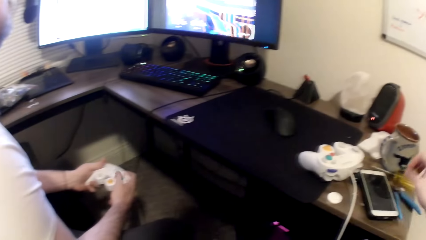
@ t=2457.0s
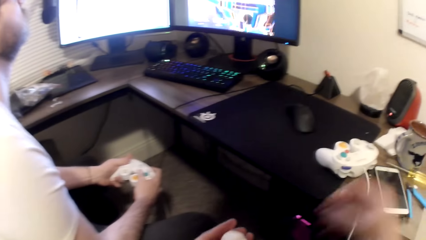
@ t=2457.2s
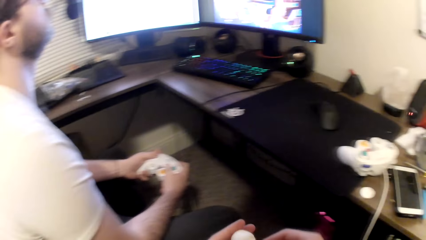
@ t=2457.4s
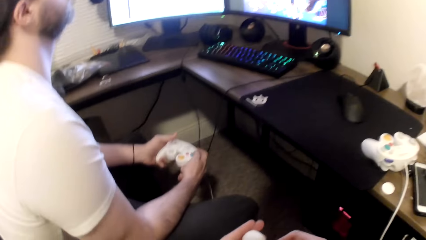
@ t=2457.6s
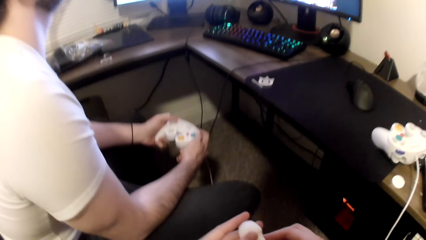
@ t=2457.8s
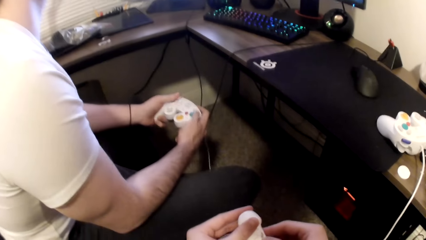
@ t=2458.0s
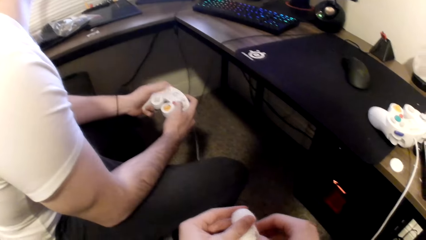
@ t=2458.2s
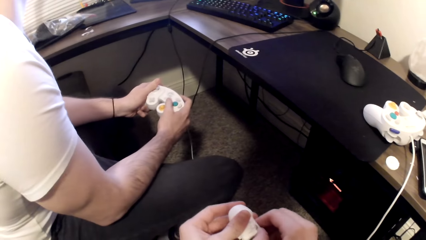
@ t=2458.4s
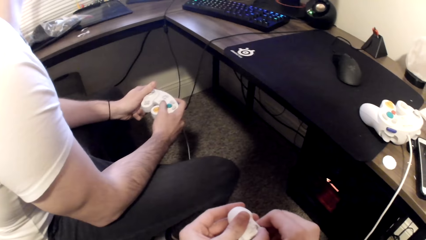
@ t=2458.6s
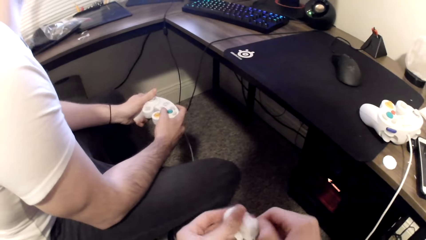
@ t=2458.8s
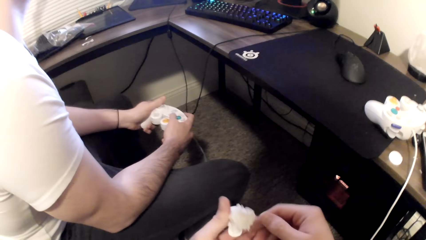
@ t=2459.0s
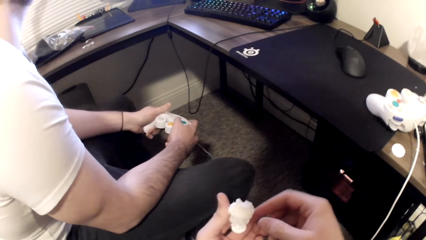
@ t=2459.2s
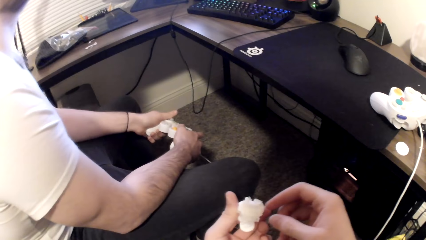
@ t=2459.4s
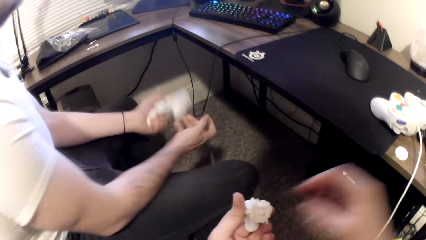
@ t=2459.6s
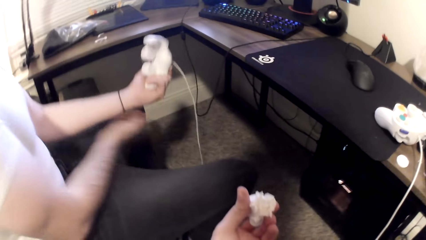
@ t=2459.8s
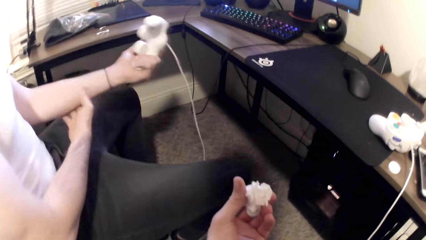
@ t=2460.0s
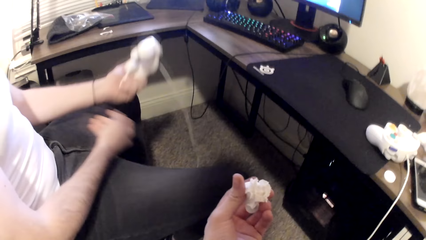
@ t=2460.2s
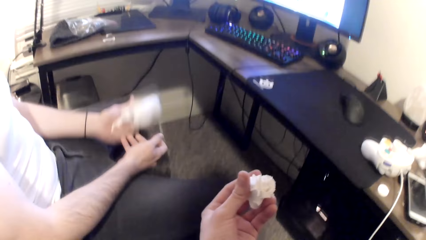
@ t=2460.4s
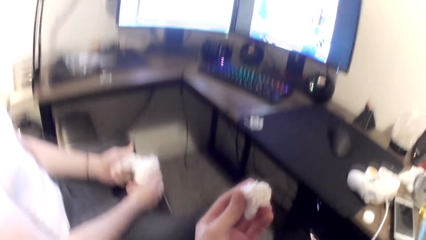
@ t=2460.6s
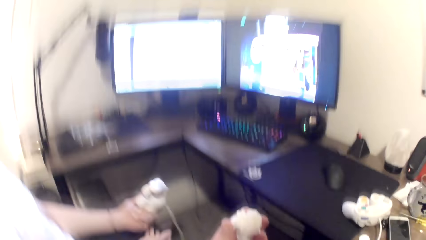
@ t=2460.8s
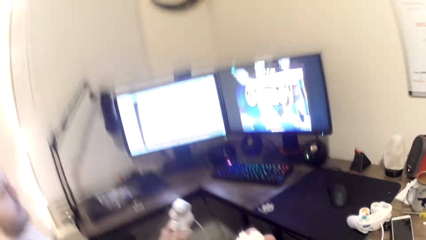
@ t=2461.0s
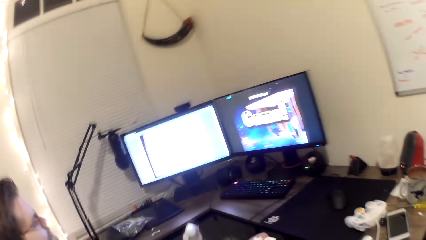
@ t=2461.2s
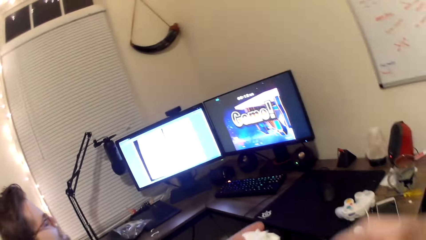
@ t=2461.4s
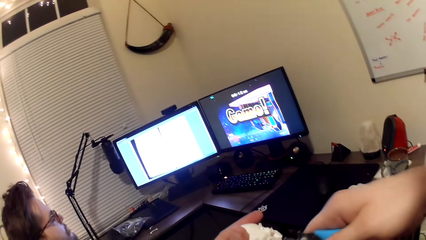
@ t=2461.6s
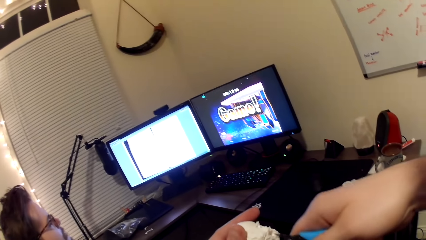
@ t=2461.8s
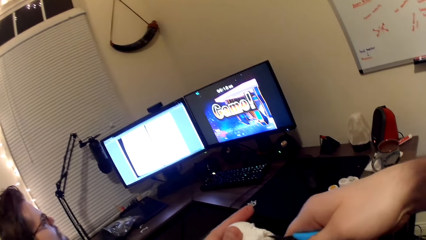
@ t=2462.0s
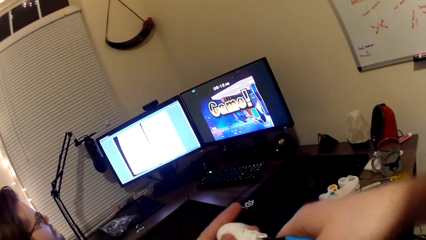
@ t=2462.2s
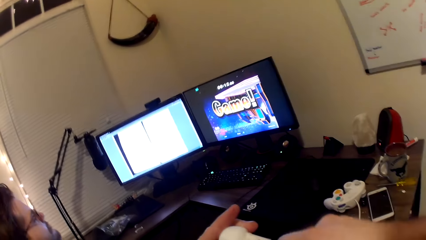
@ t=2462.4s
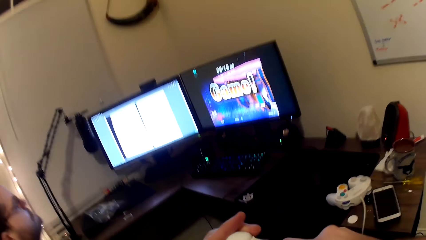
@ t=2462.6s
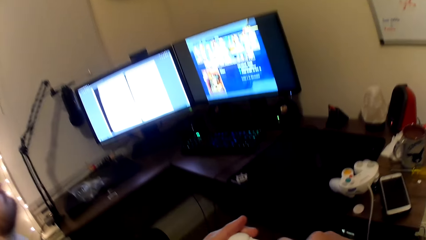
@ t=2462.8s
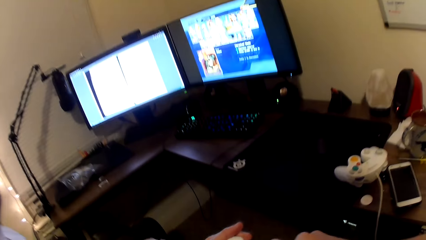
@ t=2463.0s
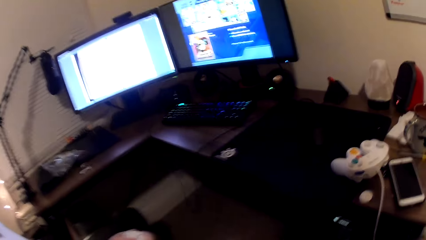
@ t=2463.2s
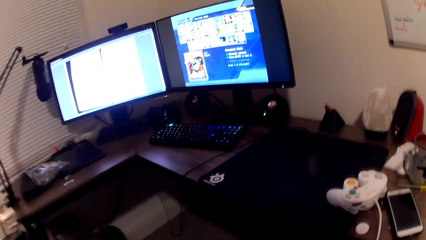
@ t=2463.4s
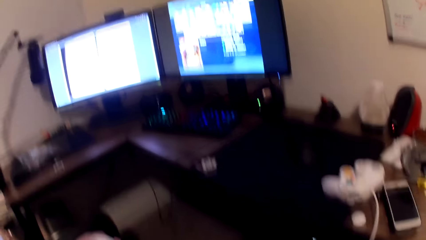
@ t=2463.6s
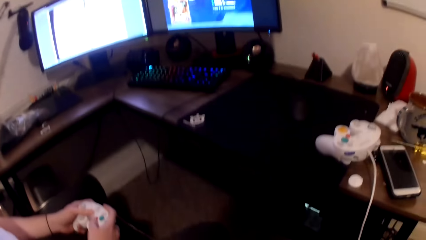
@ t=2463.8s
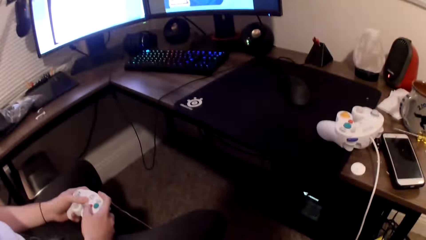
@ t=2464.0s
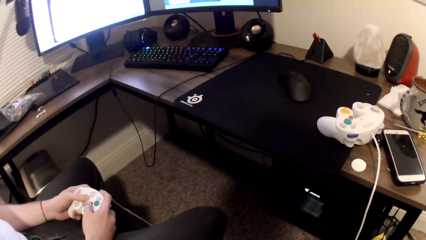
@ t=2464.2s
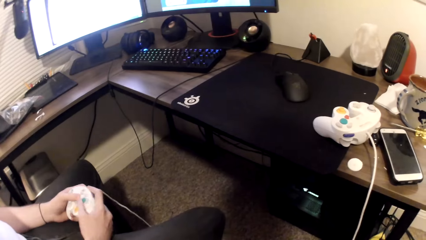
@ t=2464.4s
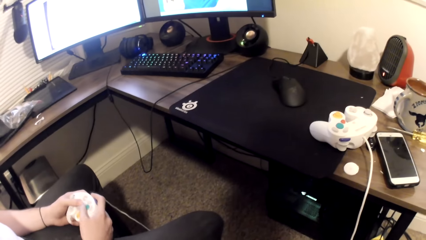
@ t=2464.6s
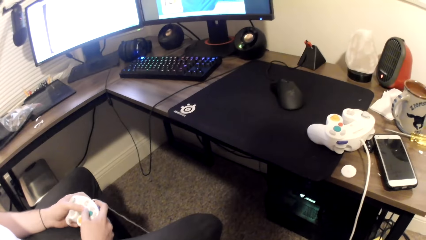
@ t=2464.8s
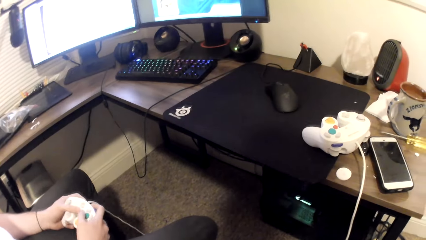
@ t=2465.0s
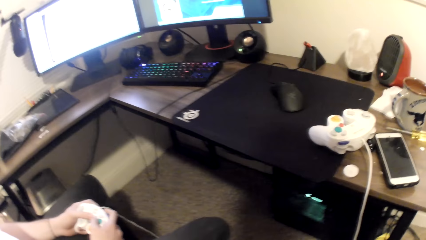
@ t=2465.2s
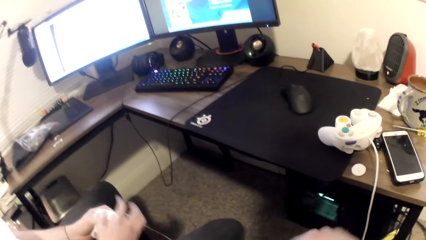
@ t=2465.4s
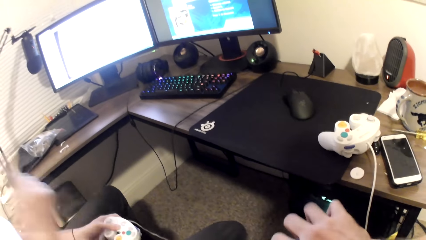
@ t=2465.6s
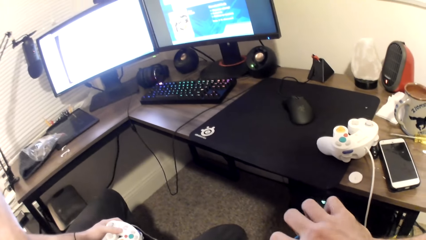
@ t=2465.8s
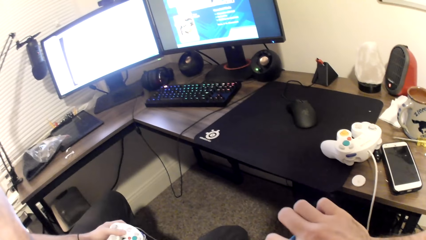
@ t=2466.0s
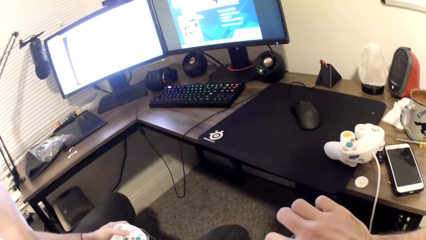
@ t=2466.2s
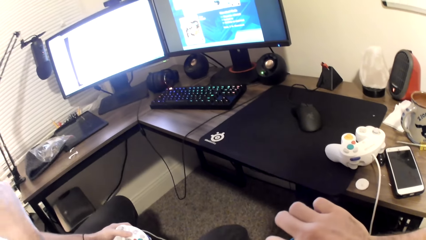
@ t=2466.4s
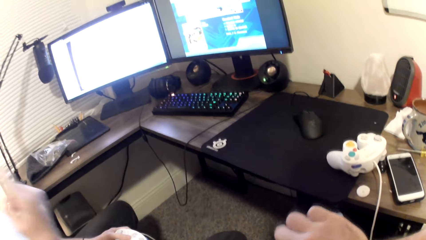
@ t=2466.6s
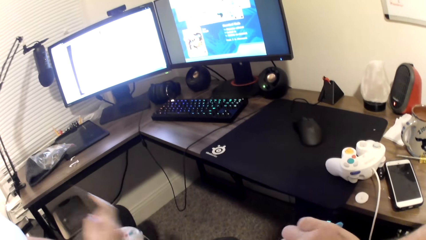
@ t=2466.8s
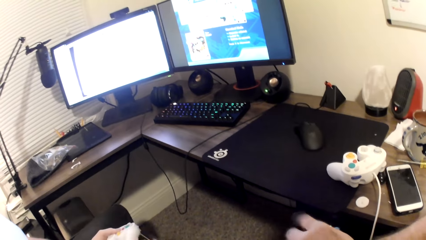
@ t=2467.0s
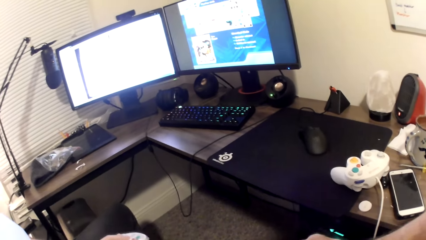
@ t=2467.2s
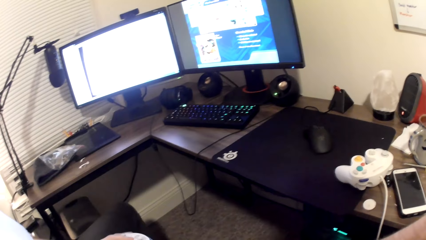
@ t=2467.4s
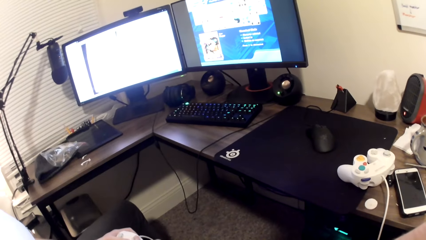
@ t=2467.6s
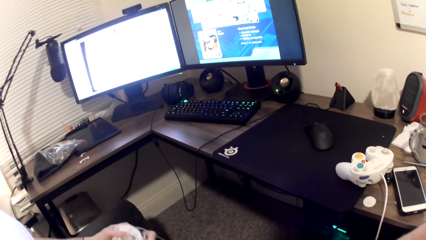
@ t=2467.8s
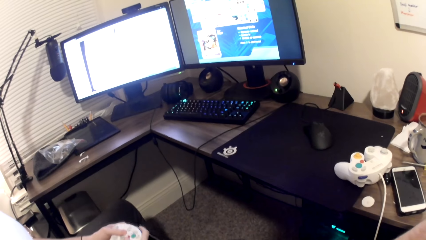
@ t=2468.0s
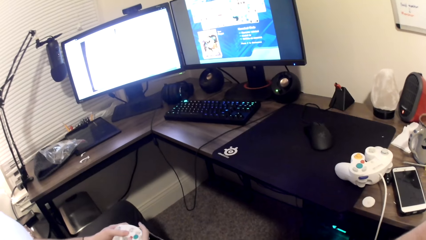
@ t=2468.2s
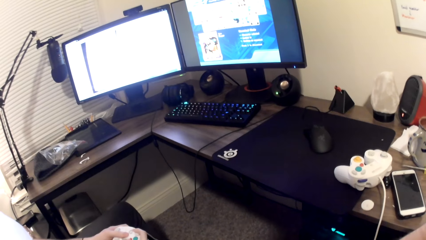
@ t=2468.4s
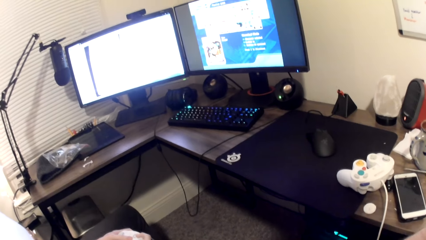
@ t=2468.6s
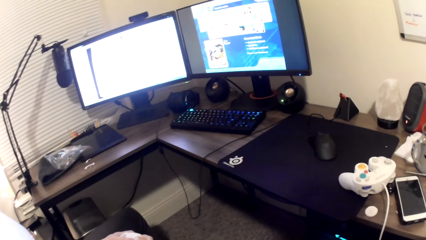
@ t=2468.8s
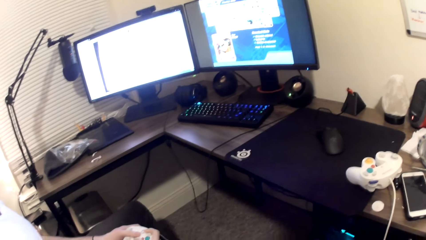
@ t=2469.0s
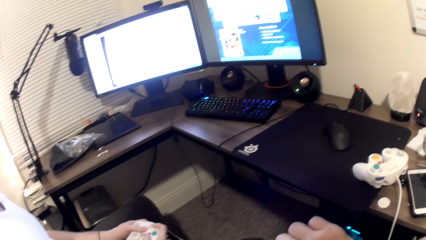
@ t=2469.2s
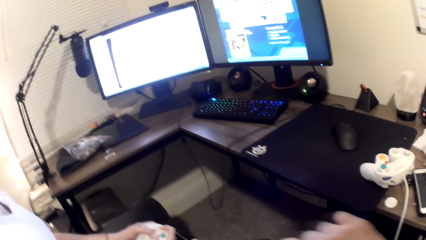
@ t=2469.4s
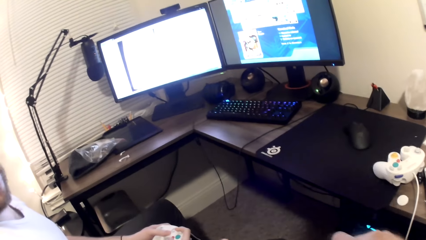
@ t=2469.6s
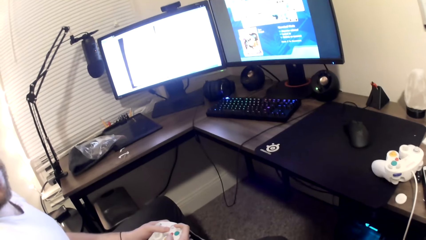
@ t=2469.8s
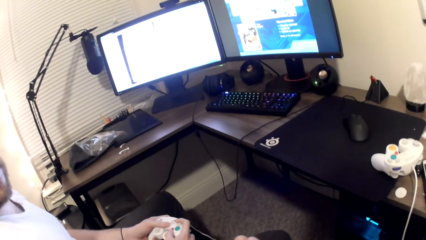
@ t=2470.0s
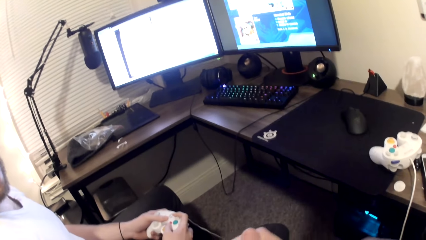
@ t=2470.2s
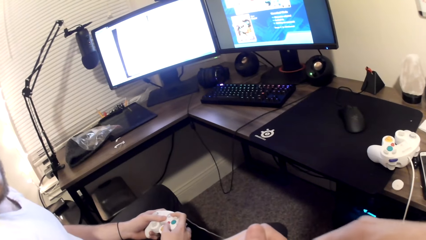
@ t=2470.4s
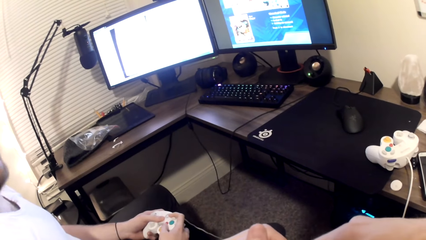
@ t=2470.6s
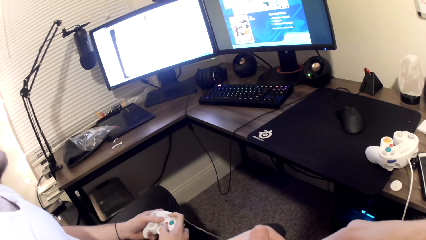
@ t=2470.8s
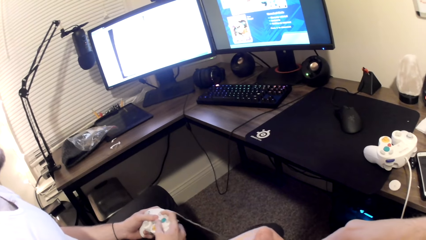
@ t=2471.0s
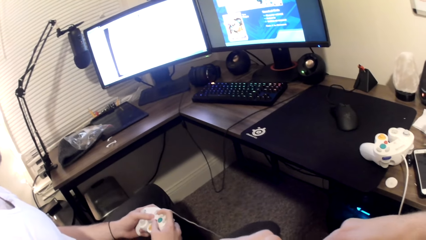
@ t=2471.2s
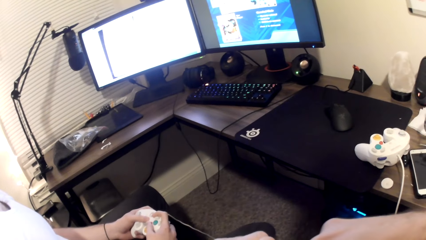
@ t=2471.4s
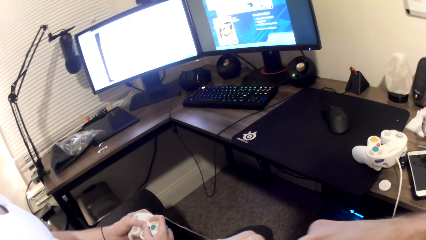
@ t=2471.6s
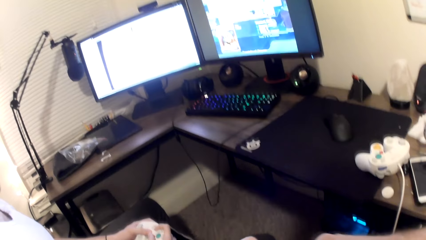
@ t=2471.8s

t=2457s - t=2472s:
The camera wearer puts the pliers on the table. He holds the Styrofoam or art toy with both hands. A person holds his left hand. The camera wearer shapes the Styrofoam with the pliers in his right hand. He repairs the art toy. The person plays a game on the computer. The camera wearer cuts the art toy with the pliers.
